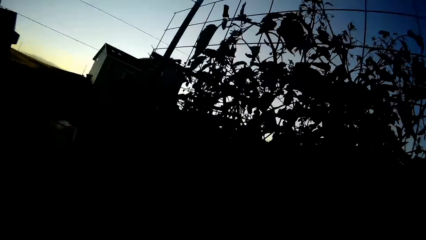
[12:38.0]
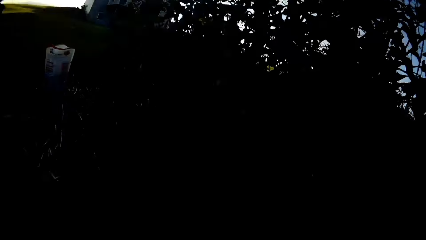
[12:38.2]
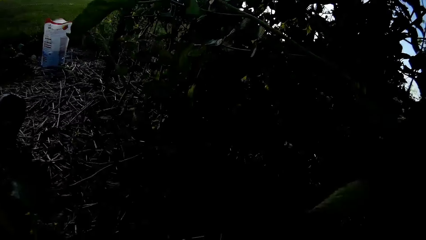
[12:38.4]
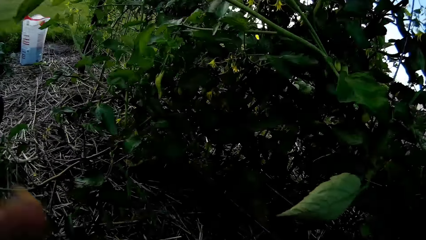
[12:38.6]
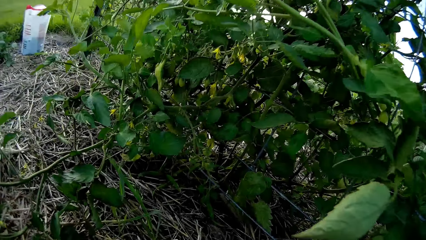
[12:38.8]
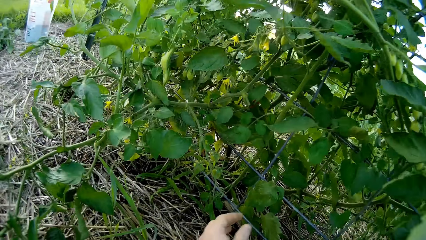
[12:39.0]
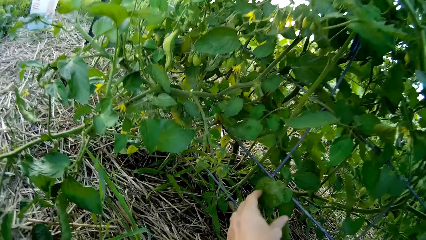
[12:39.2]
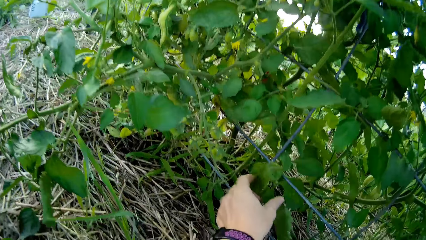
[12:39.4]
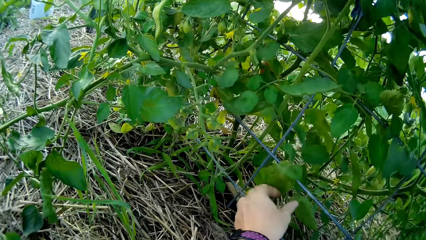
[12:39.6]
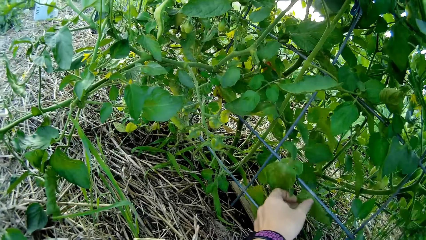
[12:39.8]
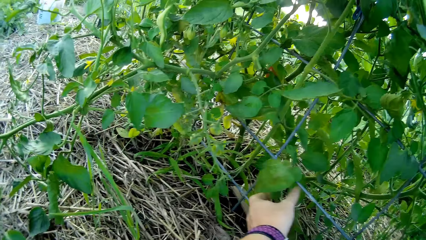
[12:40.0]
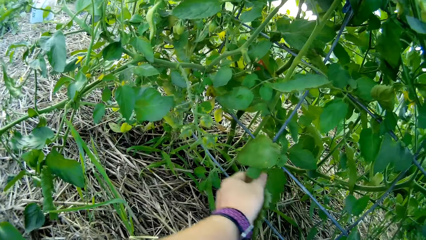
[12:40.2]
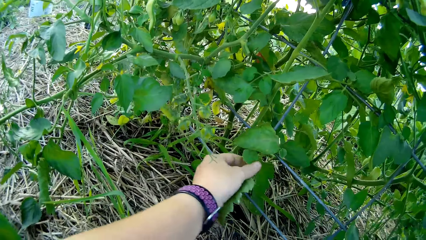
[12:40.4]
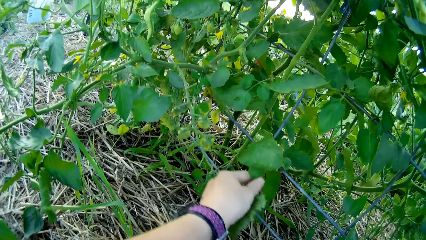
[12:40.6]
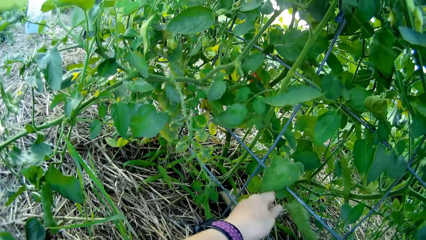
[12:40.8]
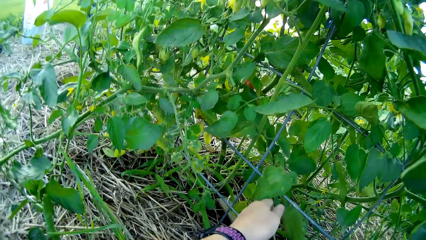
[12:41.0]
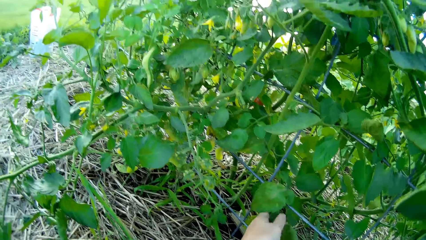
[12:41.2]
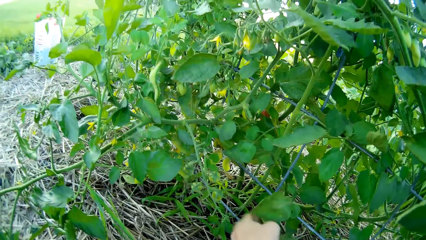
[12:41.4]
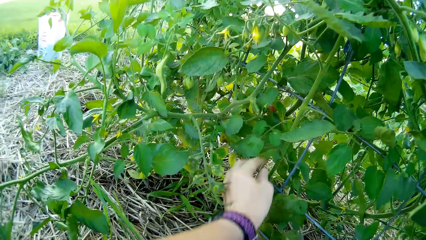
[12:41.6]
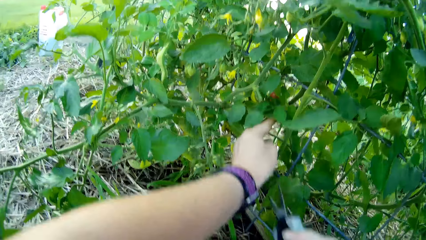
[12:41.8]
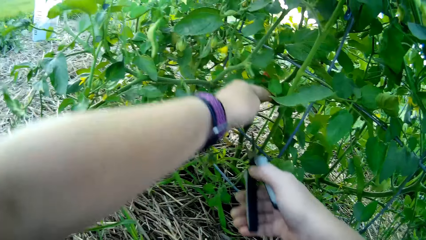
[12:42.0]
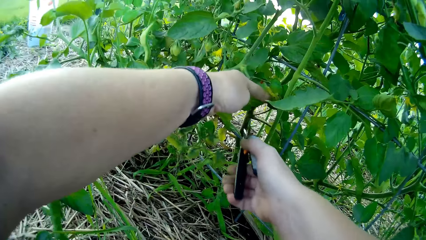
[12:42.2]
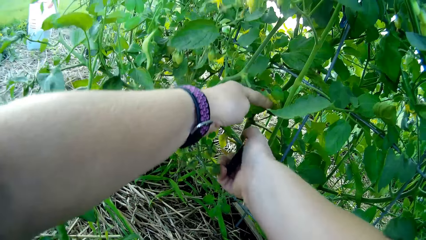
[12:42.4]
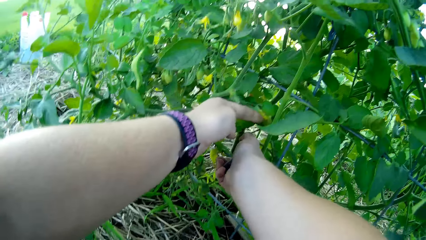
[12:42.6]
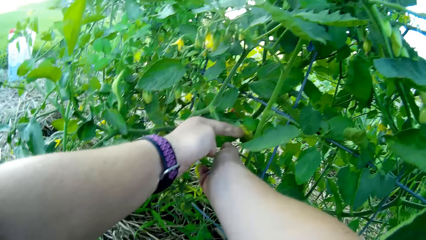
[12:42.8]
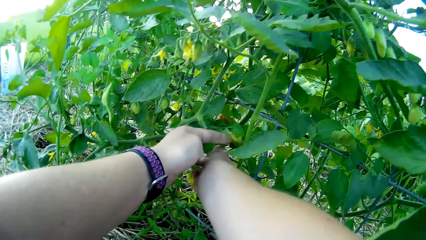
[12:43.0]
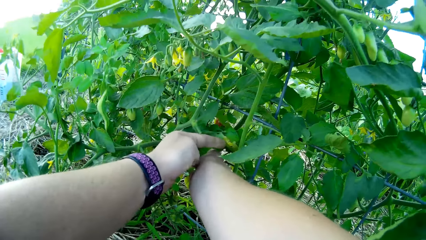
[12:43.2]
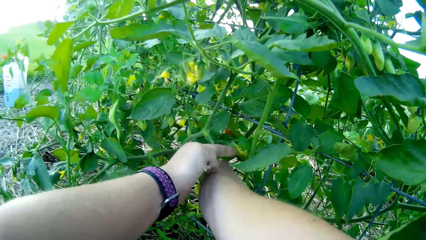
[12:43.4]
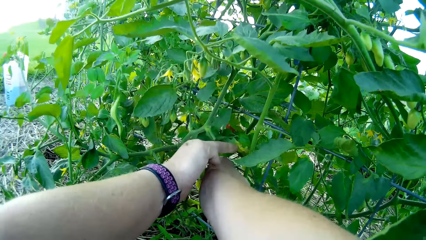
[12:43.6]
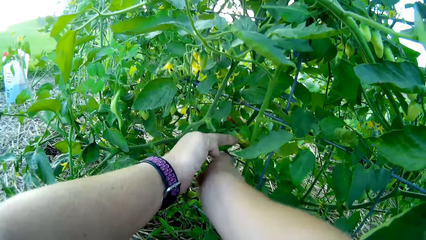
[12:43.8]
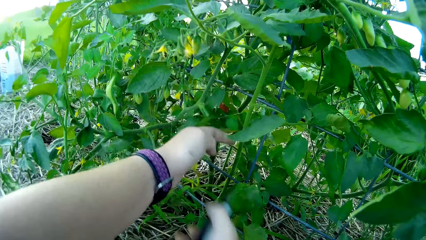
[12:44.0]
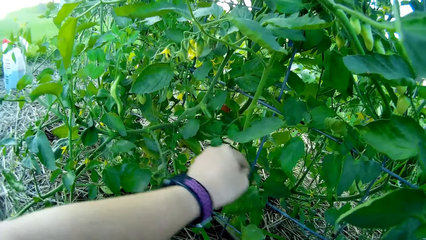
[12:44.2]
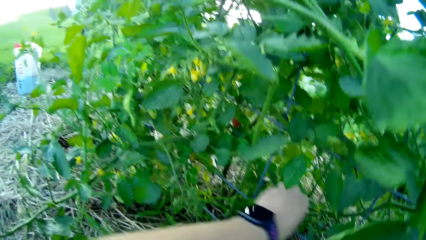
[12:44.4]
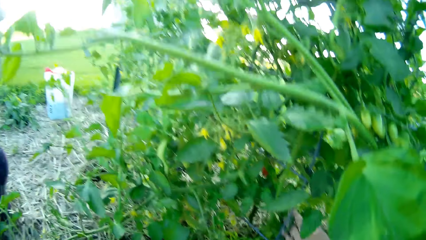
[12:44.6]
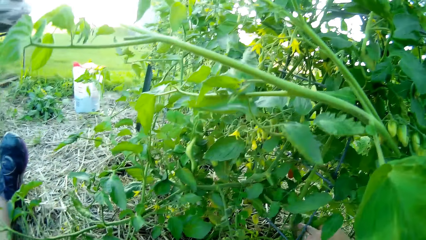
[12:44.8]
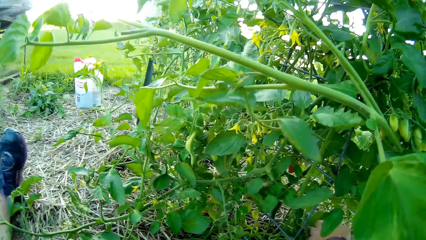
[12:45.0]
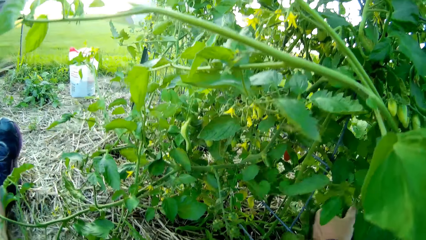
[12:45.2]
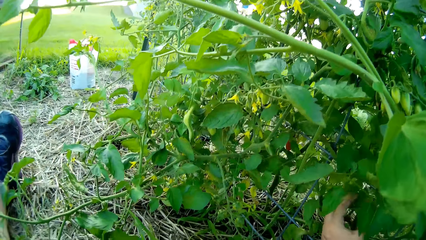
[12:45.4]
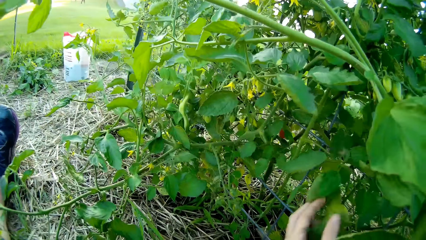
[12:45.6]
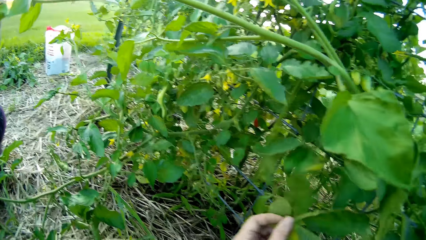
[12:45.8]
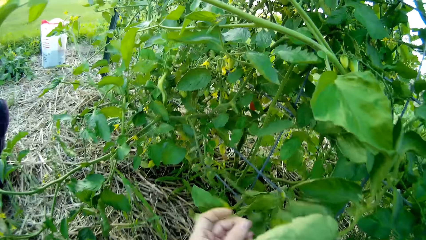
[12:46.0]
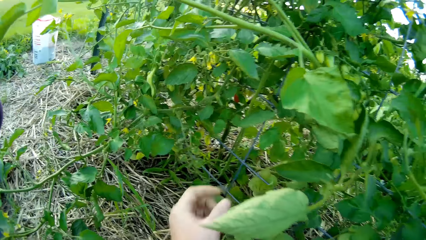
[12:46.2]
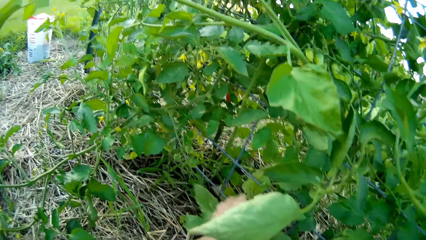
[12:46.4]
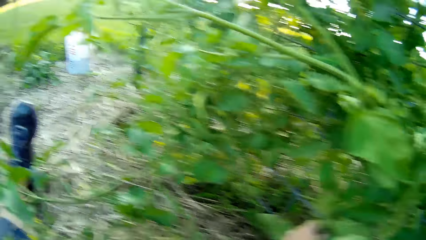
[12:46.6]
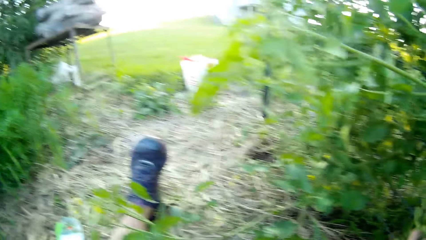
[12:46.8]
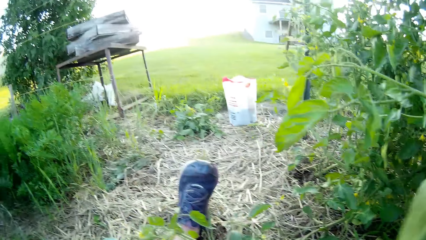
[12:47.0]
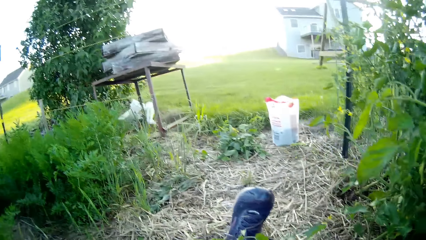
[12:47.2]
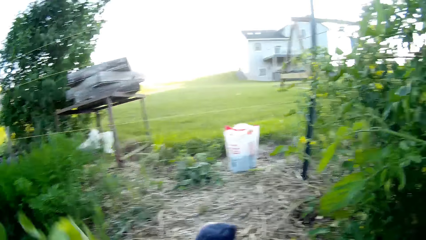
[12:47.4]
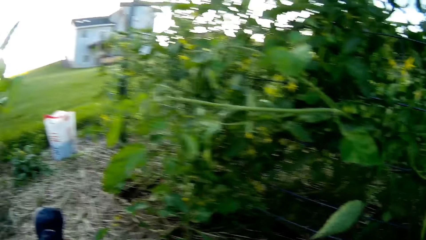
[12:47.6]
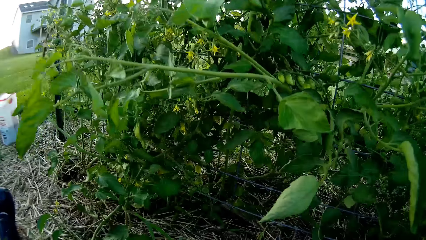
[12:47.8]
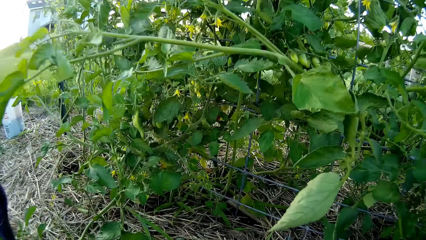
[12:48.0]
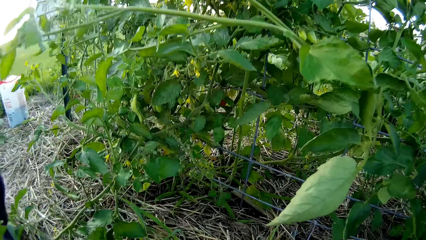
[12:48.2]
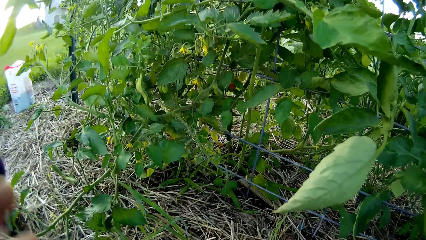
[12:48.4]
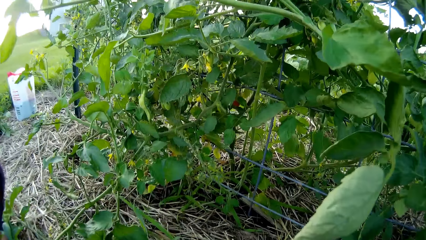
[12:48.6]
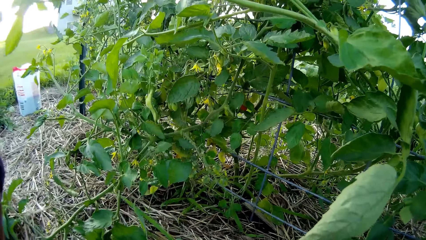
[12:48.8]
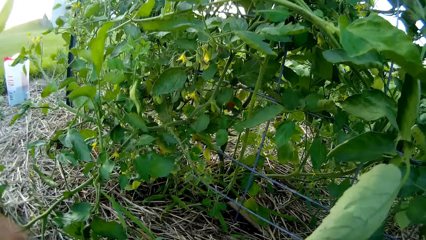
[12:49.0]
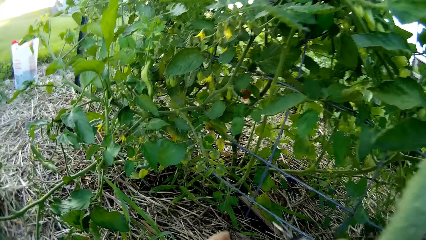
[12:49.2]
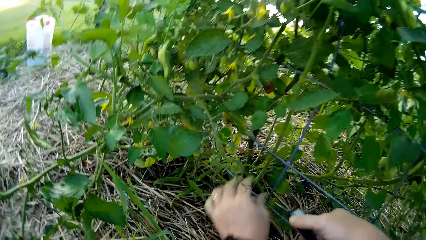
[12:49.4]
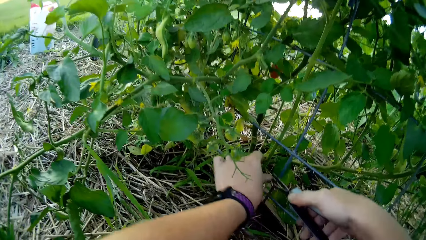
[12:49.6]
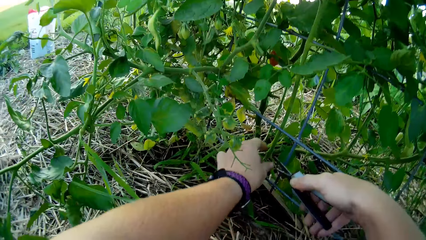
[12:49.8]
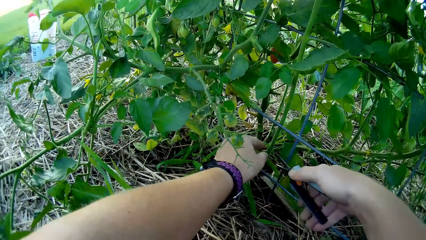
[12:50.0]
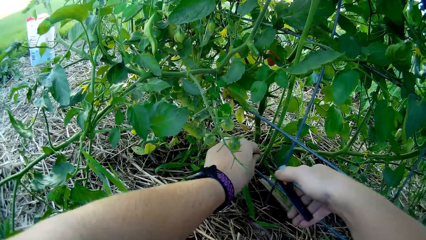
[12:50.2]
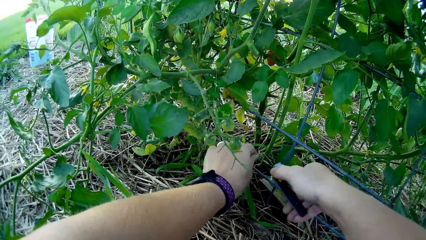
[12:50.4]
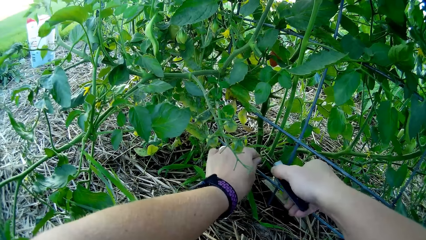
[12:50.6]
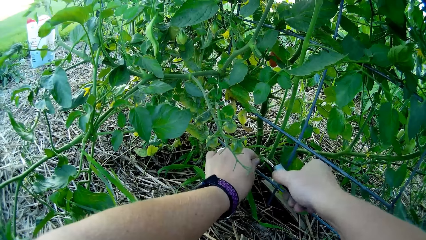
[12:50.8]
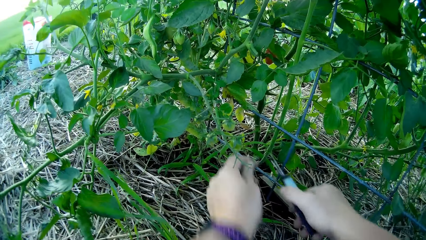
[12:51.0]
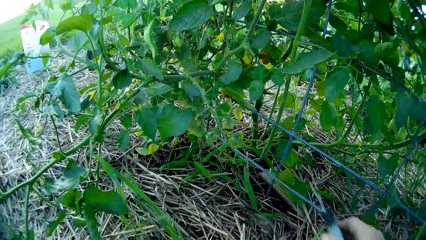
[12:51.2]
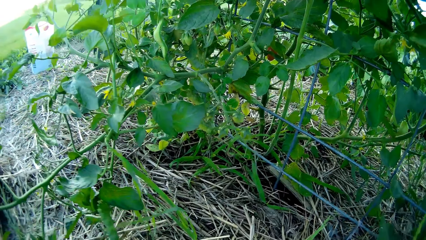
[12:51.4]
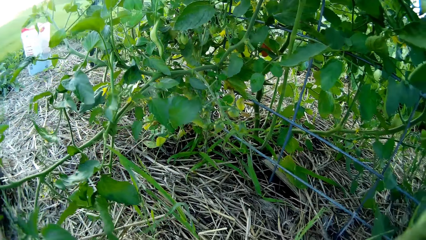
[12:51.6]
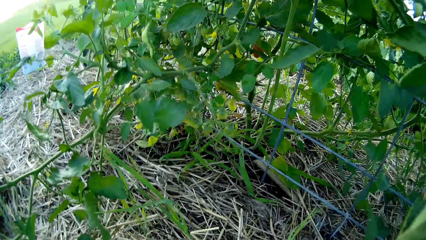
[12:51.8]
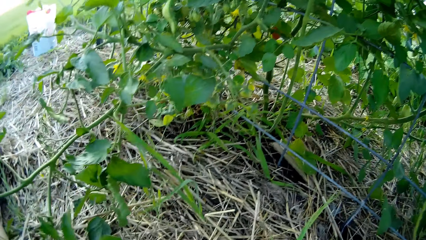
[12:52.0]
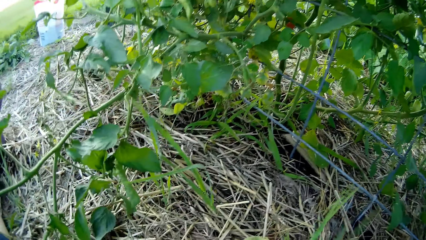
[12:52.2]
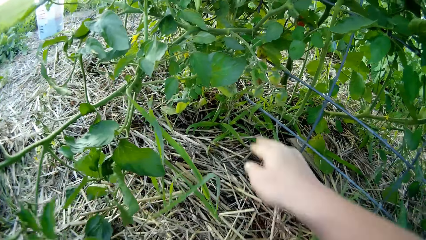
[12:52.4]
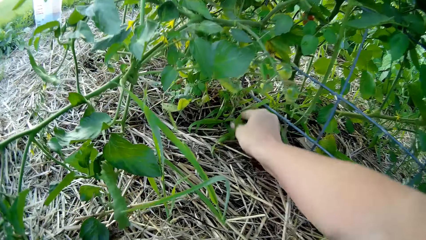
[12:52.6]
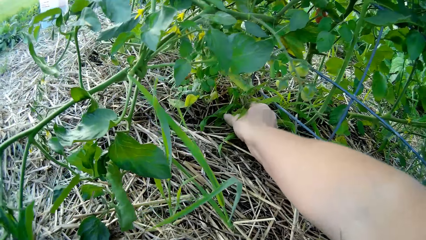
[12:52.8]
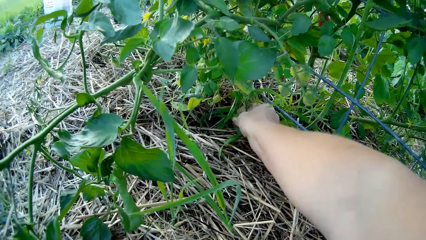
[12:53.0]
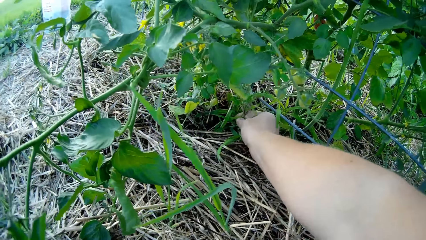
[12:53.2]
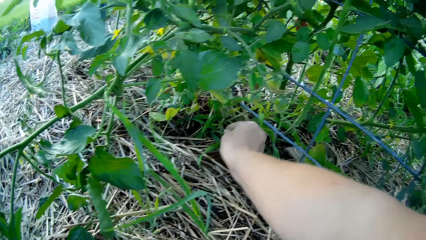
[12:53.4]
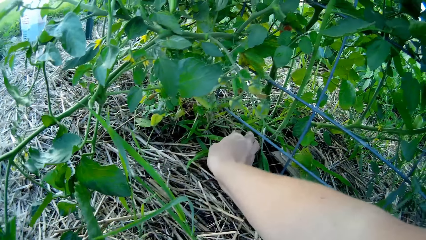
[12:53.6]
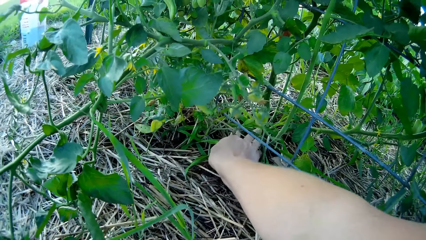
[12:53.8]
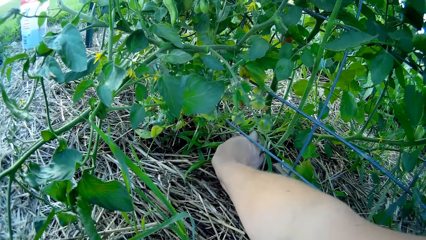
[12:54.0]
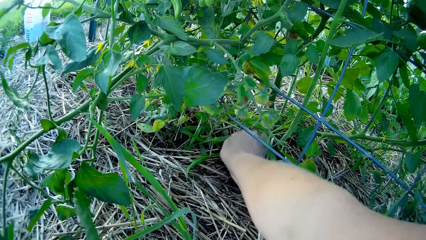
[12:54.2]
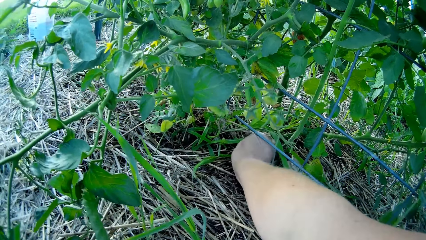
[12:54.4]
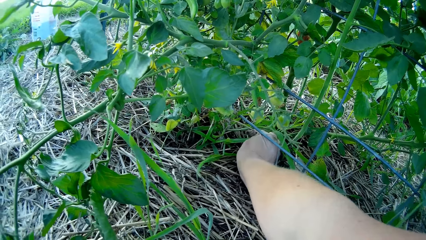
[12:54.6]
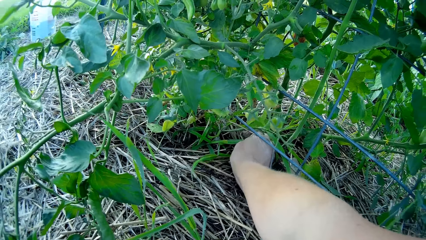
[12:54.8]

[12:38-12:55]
The camera wearer touches the plant. They take the plant leaf. They cut part of the tomato plant with the scissors. They pull the plant leaf. They remove the hand on the plant. They move the hand down. They cut the plant leaf. They touch the plant.
